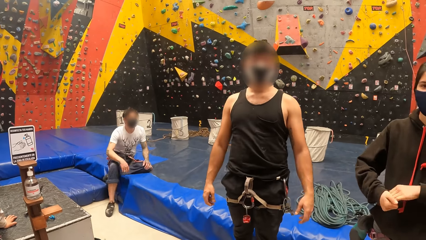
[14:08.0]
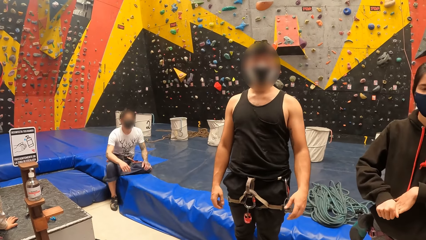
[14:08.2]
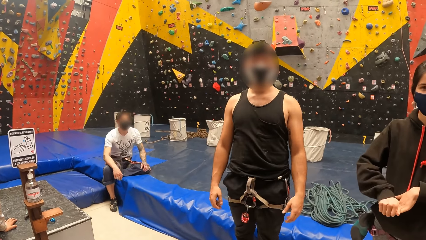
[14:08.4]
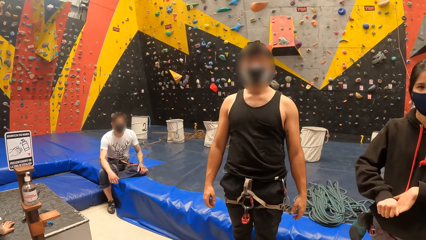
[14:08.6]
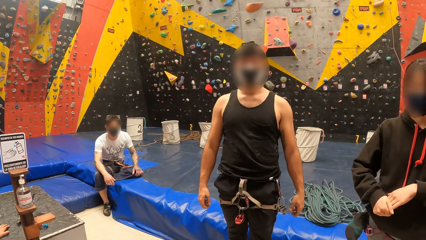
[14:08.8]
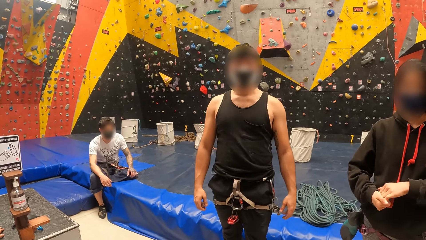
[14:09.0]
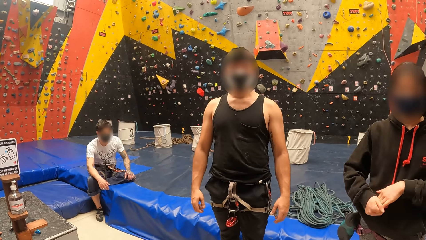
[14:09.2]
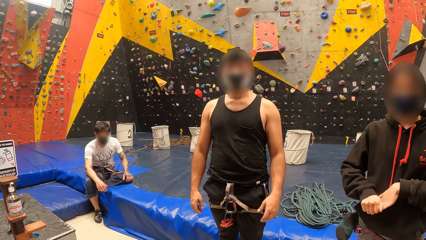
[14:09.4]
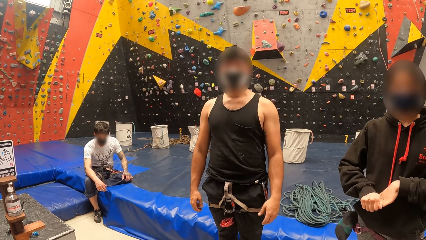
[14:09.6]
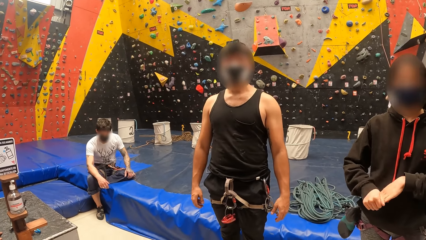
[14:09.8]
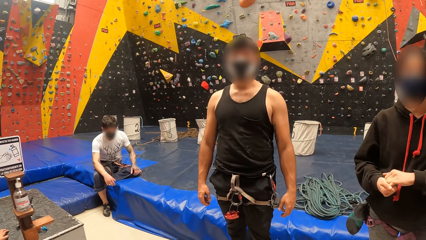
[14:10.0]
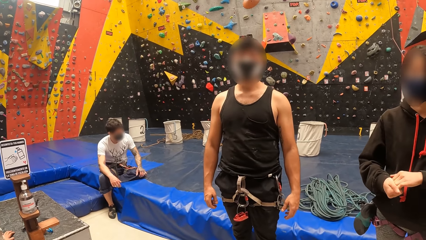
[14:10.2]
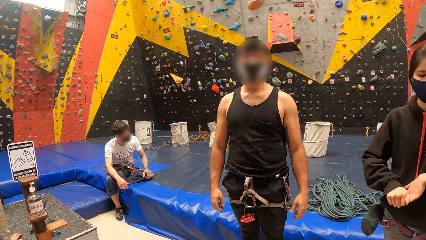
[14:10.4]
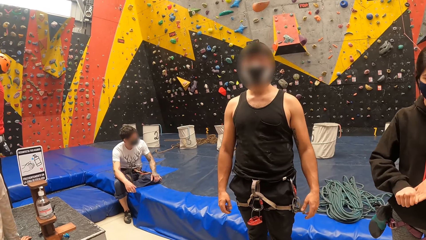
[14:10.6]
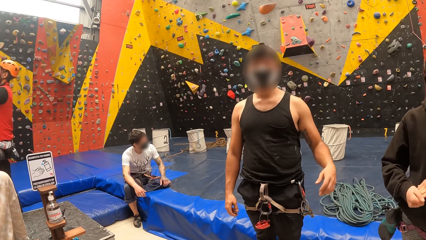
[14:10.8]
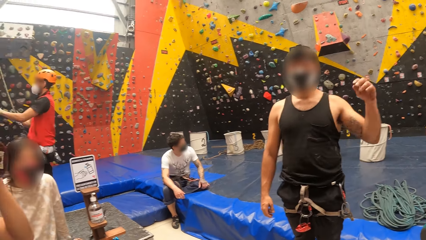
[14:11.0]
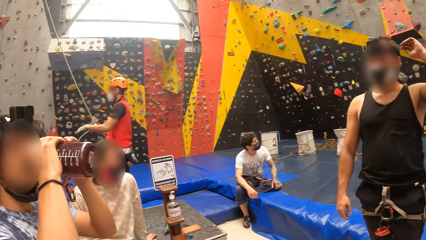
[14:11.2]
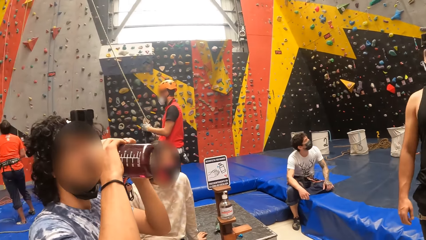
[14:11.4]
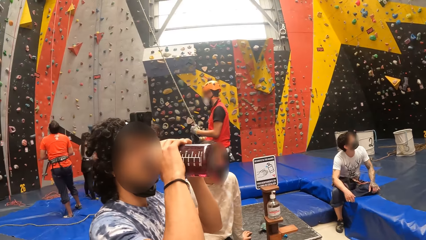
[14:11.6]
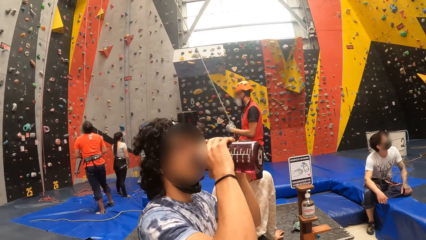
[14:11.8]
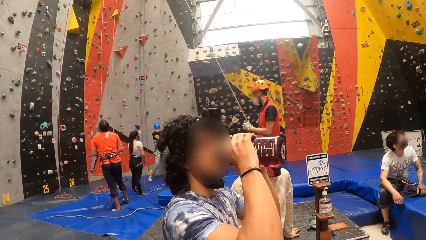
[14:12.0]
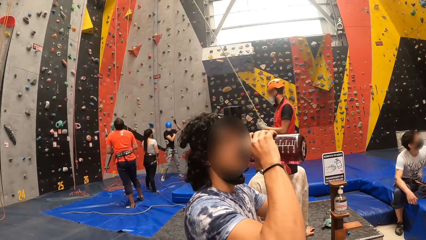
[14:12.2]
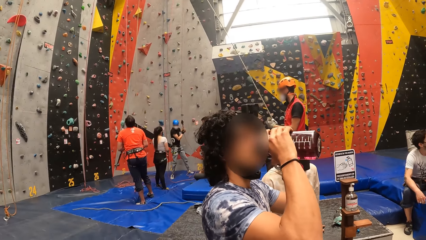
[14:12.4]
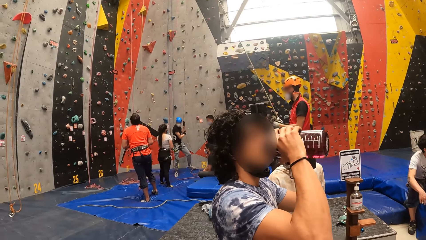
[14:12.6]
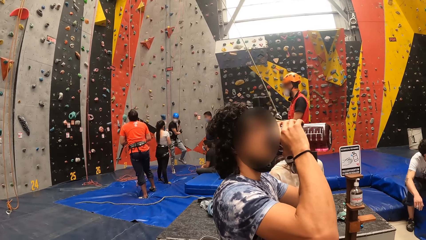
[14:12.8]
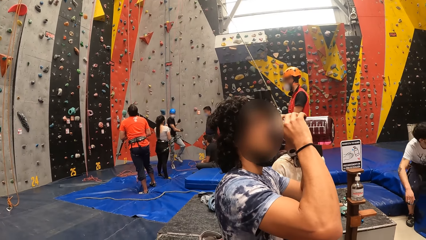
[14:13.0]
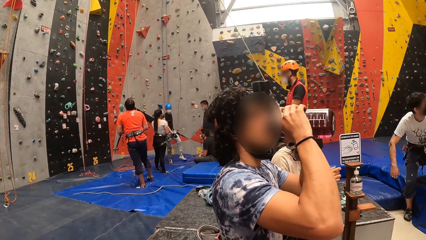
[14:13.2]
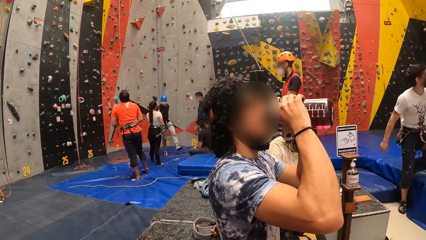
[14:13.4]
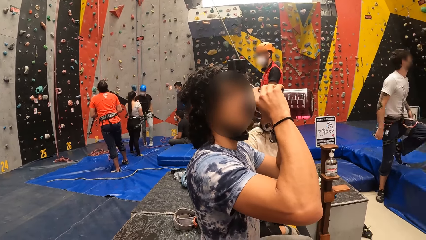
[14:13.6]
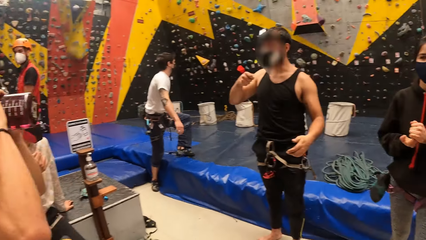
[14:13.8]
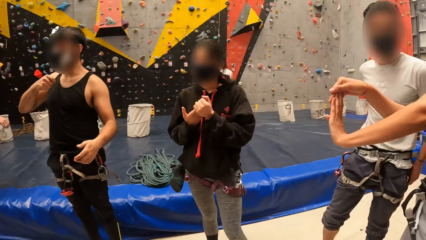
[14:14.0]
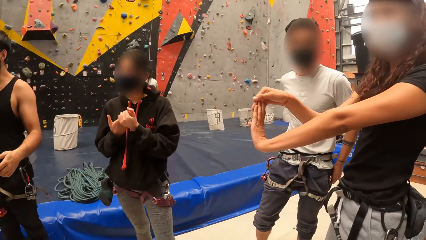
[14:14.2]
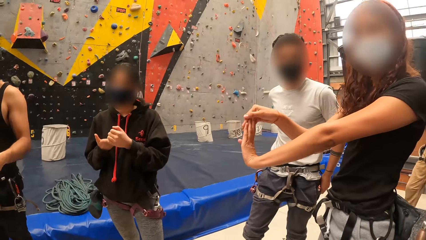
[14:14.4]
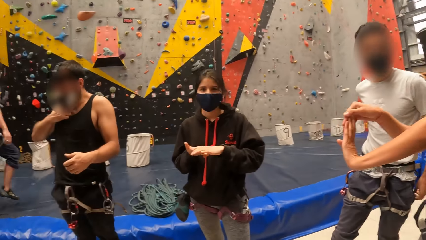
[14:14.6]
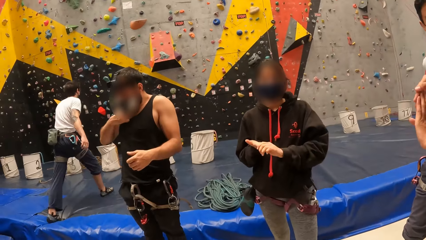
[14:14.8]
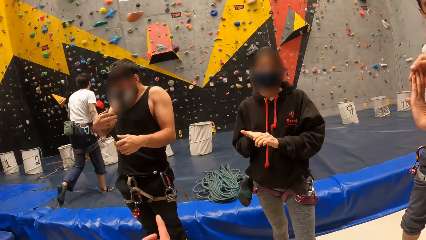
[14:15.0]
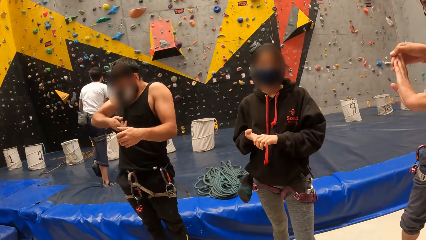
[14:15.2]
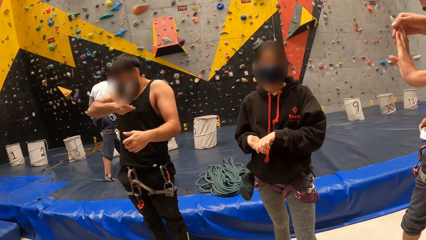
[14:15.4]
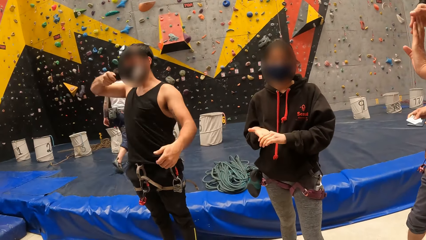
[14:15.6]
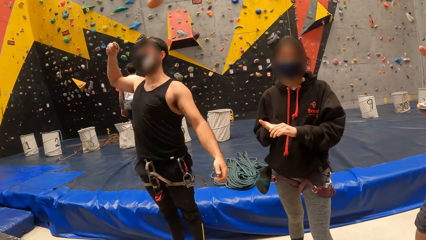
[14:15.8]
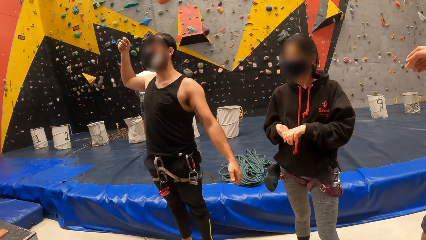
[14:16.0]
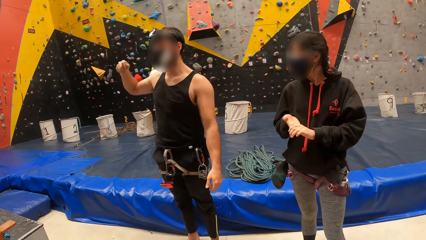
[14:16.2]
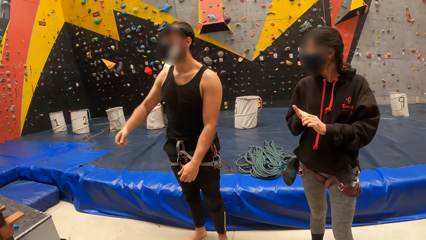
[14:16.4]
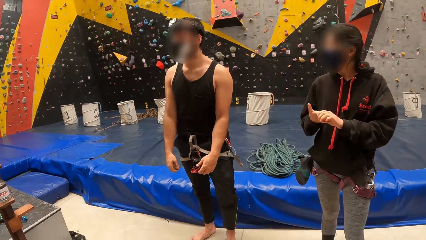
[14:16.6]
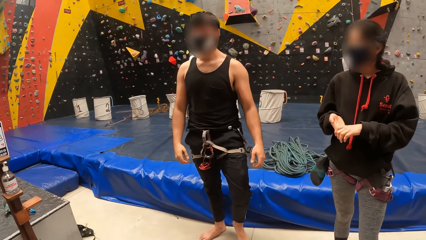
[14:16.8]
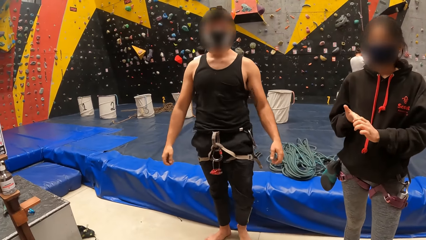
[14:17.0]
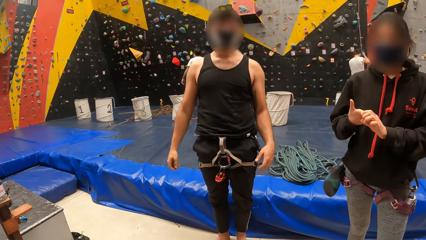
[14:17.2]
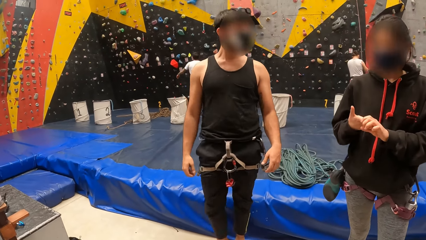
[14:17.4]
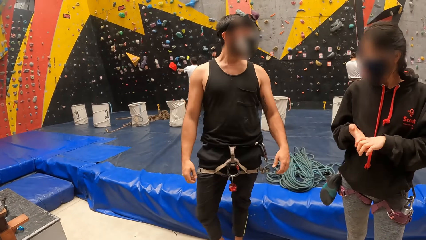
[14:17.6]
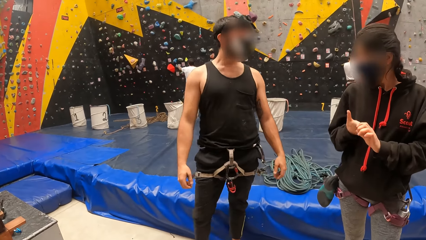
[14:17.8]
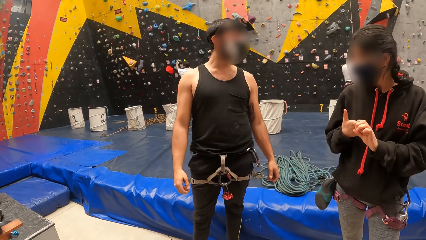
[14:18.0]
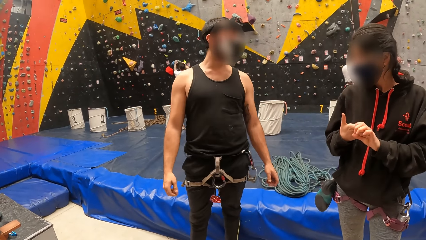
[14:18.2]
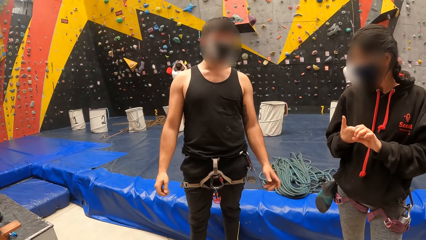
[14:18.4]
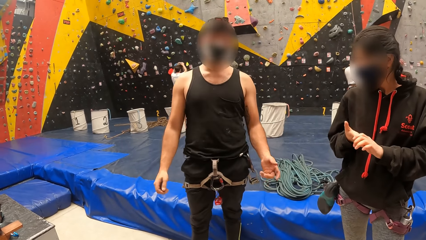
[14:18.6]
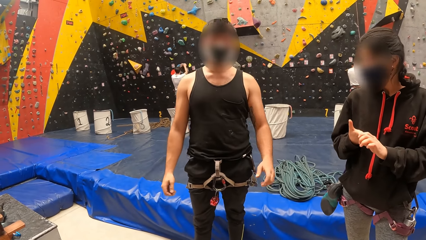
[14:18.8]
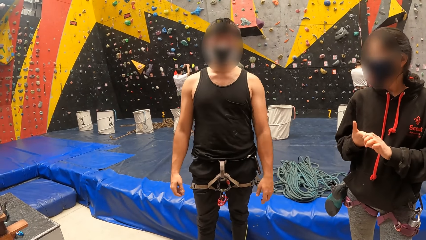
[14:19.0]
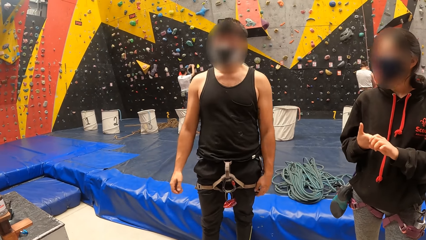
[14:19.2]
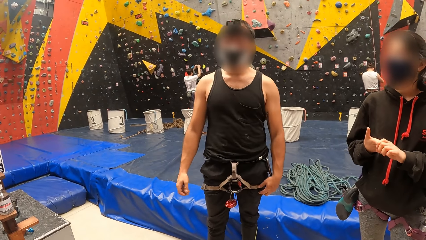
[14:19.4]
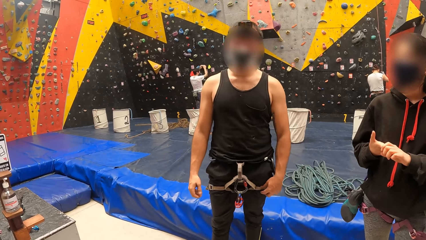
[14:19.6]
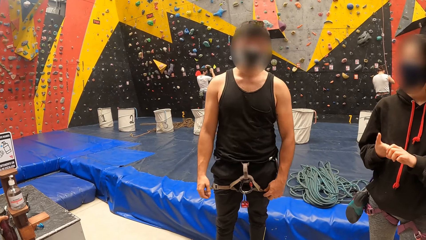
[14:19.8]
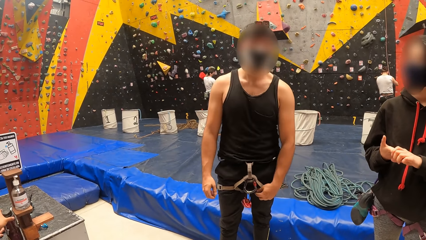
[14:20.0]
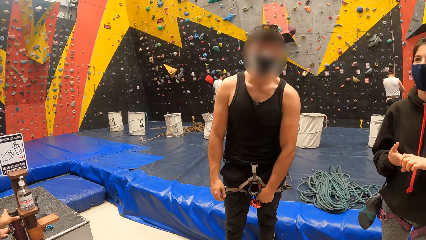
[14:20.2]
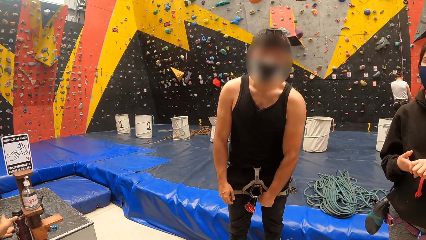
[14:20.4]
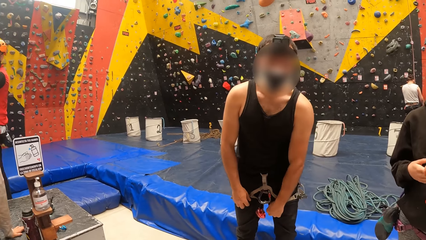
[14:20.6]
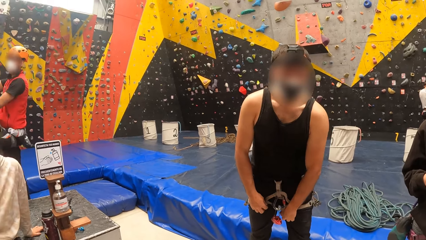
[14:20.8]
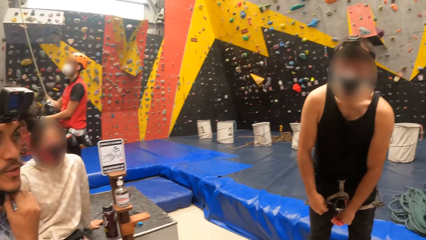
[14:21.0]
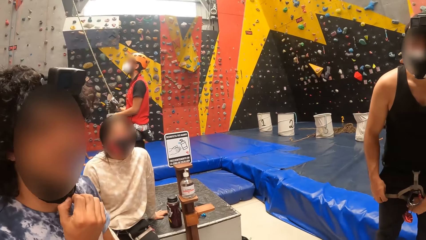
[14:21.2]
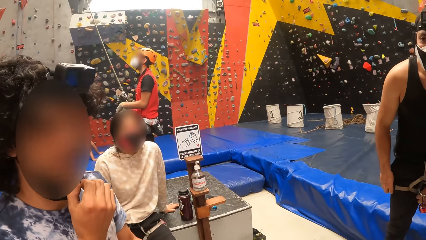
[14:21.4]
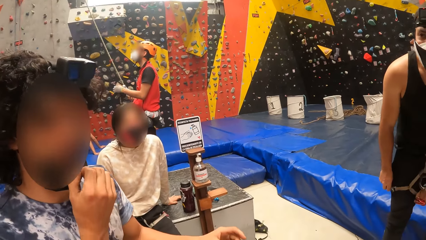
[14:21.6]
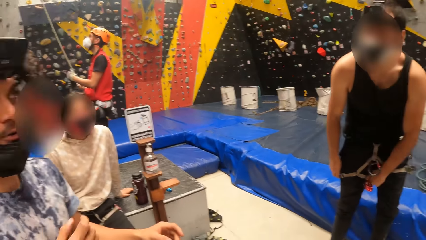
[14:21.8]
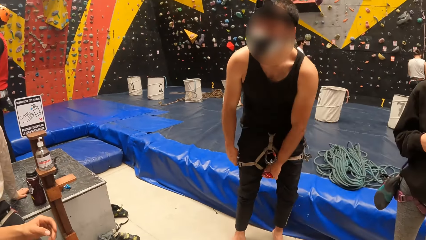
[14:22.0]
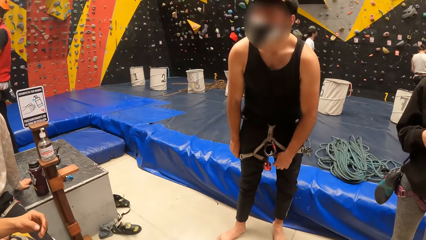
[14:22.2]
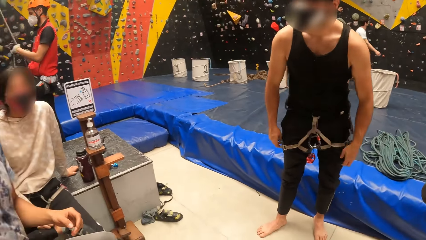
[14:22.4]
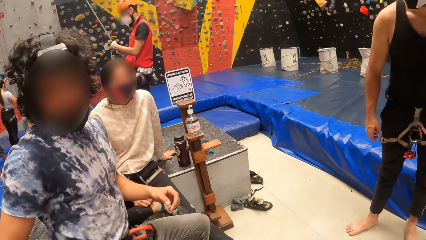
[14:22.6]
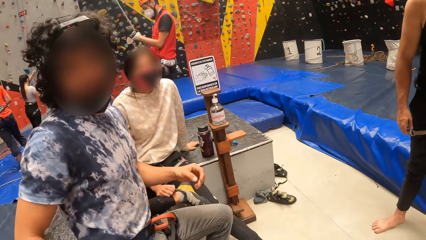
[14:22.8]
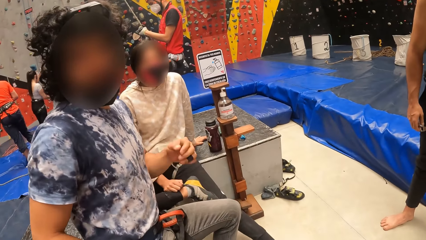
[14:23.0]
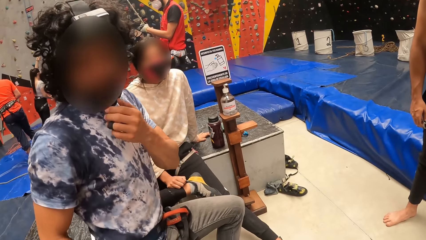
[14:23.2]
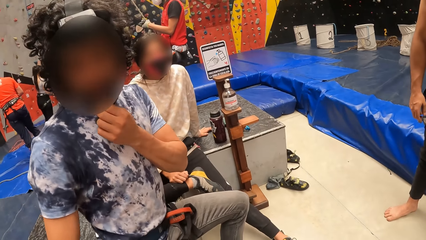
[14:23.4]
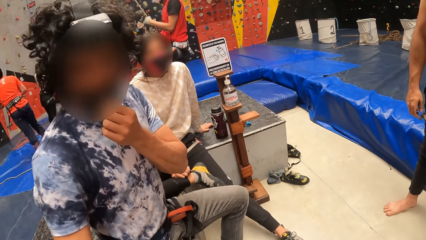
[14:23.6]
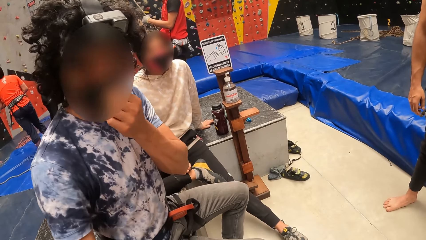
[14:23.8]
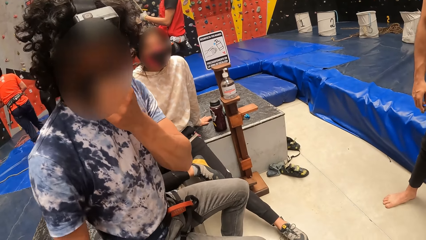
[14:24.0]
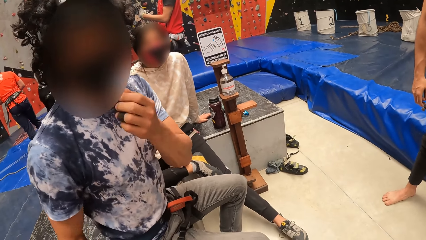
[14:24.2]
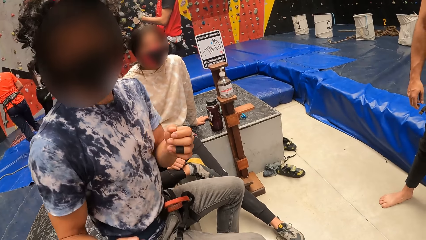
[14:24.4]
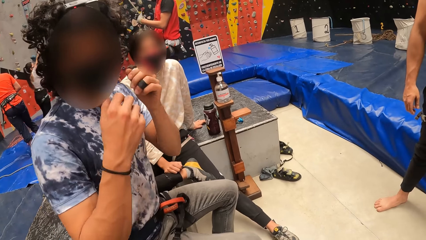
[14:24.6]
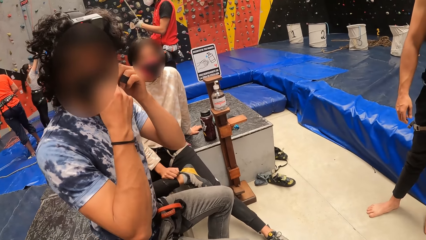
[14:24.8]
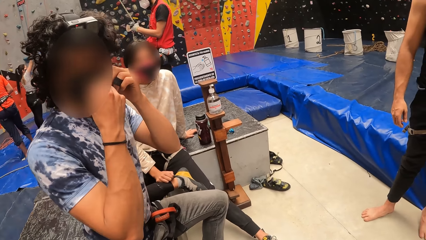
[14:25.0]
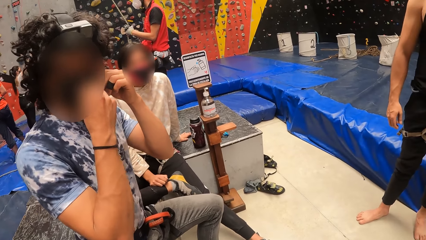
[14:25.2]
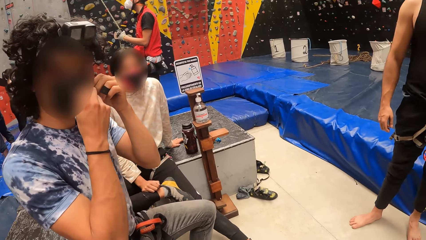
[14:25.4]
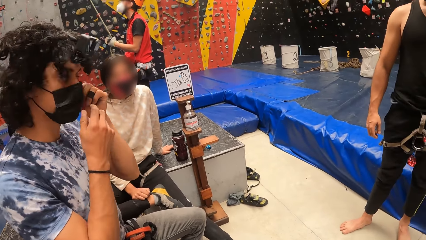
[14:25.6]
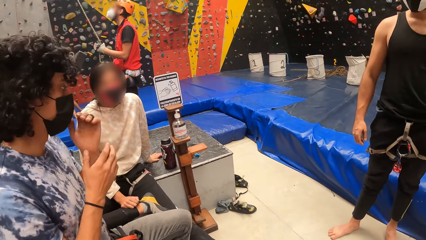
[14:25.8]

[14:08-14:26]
The camera wearer looks in front. They talk to two men. They look around the room. They look sideways. They talk to the two men. They look in front. They look around the room. They look sideways.
